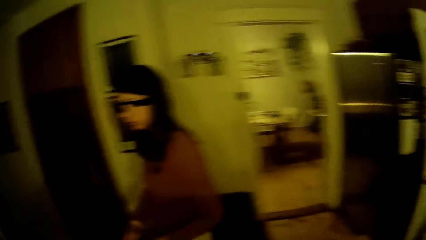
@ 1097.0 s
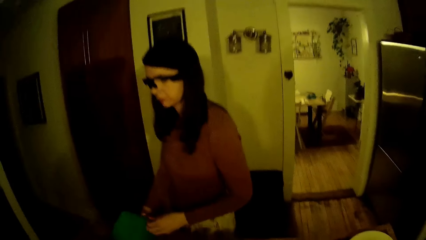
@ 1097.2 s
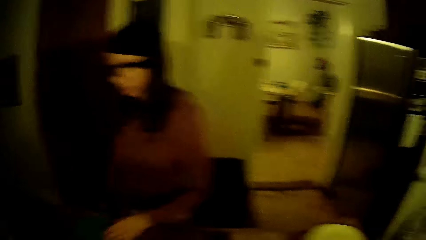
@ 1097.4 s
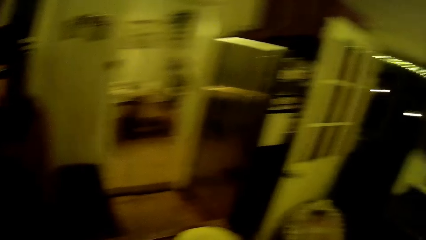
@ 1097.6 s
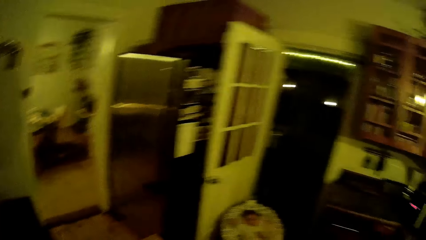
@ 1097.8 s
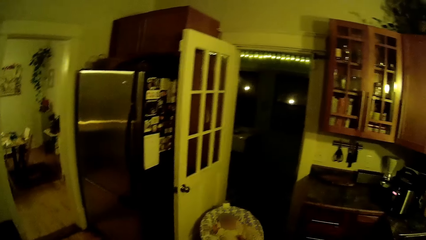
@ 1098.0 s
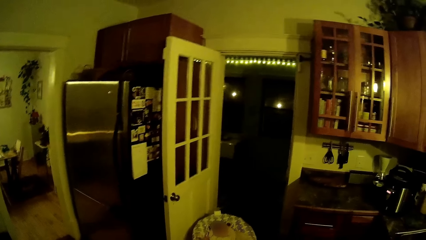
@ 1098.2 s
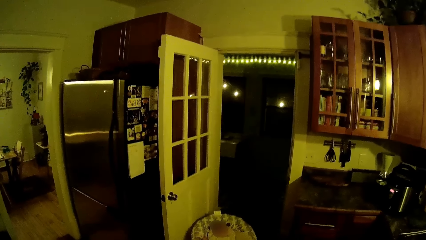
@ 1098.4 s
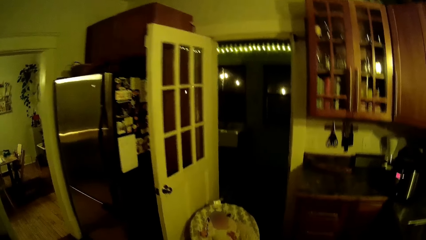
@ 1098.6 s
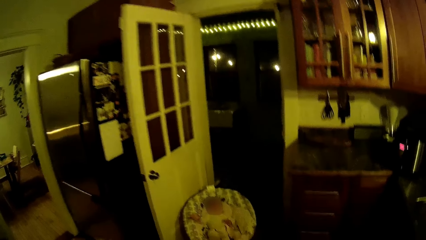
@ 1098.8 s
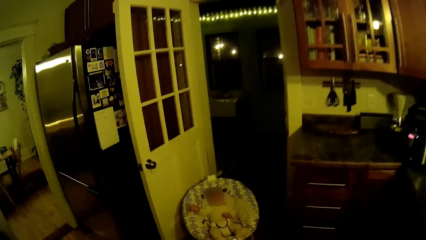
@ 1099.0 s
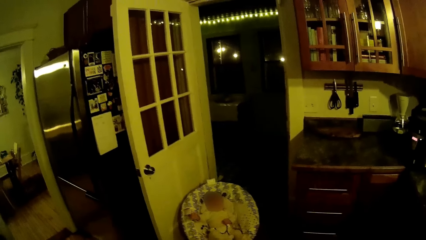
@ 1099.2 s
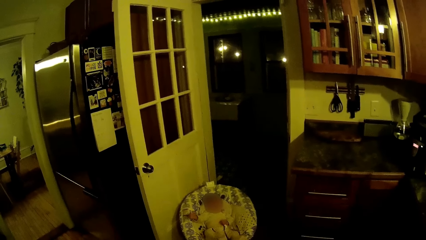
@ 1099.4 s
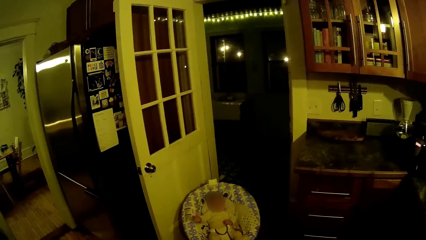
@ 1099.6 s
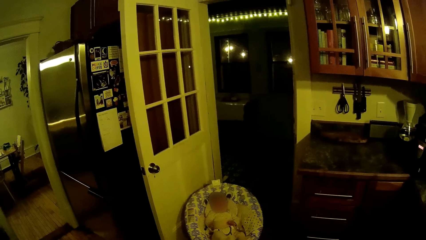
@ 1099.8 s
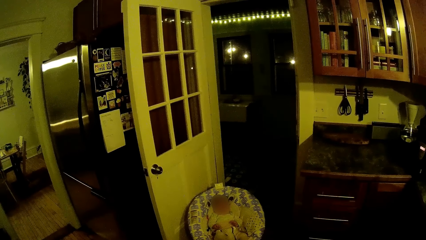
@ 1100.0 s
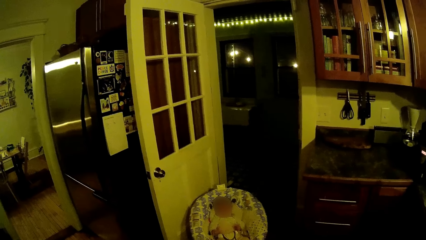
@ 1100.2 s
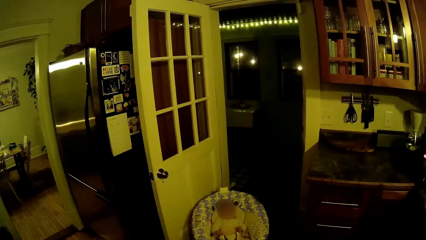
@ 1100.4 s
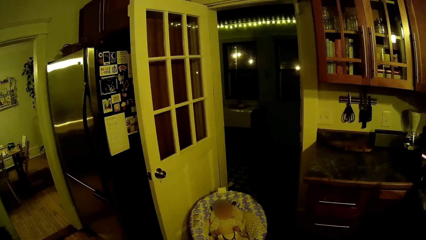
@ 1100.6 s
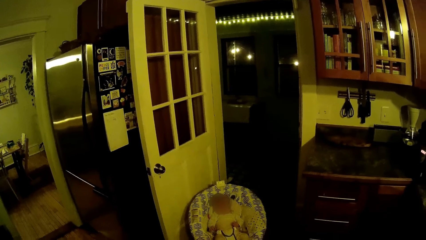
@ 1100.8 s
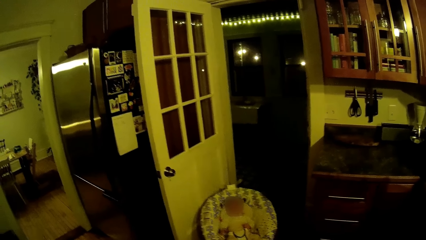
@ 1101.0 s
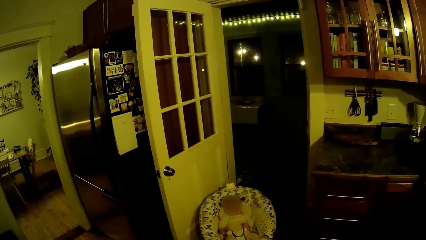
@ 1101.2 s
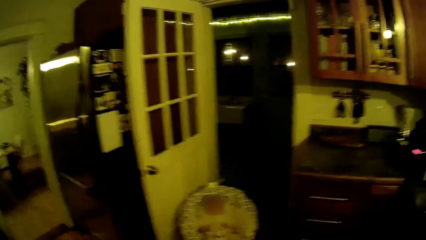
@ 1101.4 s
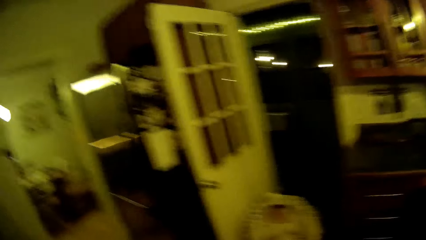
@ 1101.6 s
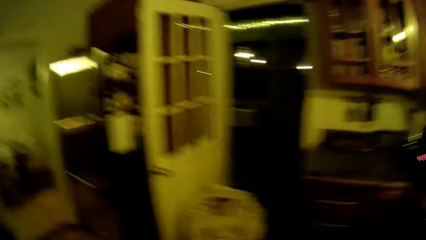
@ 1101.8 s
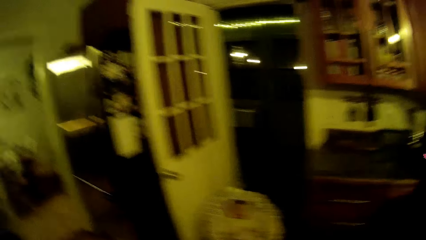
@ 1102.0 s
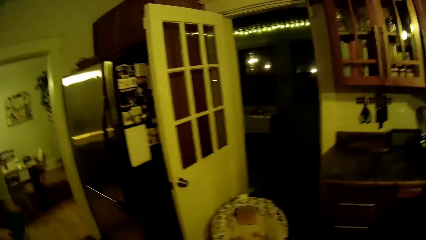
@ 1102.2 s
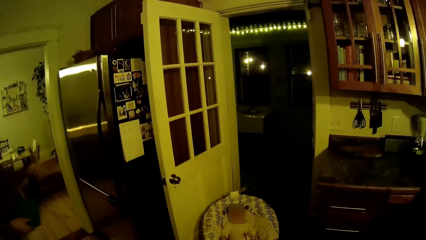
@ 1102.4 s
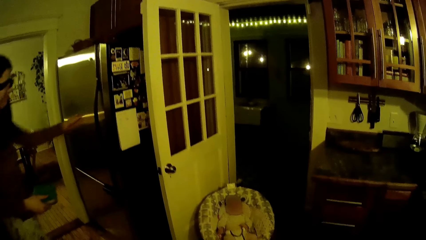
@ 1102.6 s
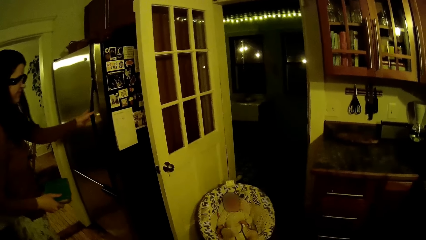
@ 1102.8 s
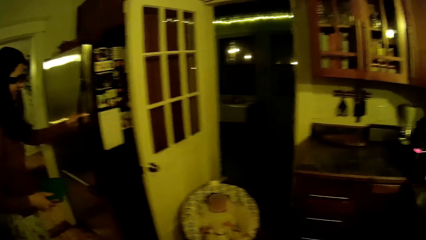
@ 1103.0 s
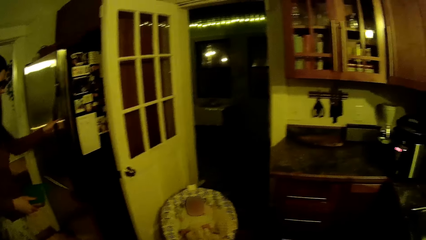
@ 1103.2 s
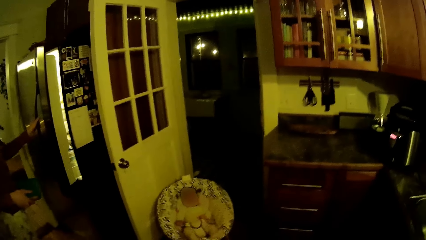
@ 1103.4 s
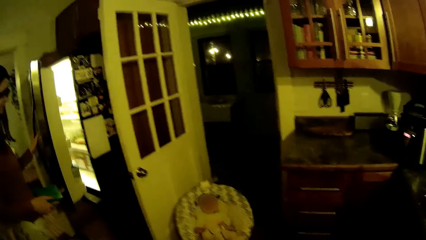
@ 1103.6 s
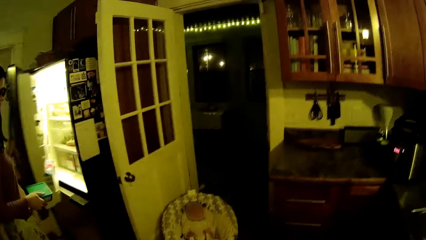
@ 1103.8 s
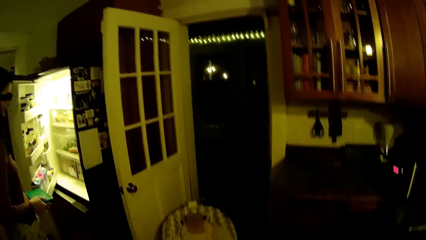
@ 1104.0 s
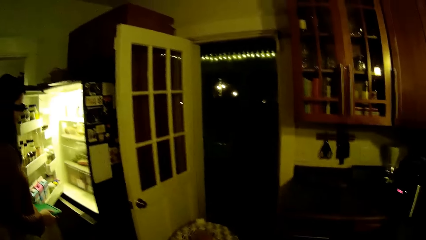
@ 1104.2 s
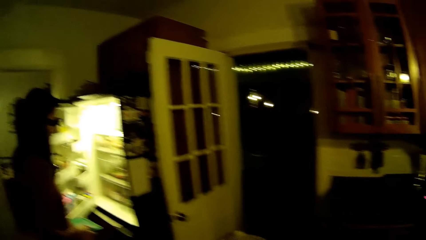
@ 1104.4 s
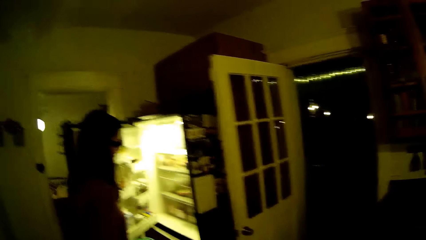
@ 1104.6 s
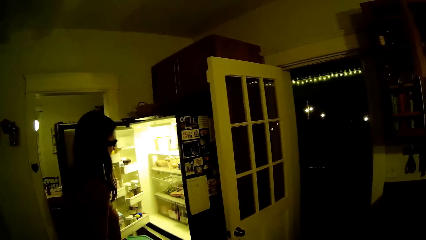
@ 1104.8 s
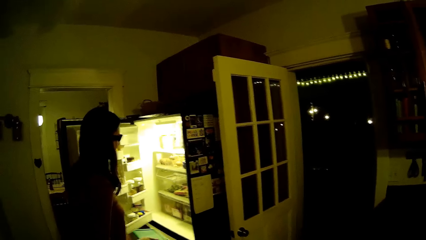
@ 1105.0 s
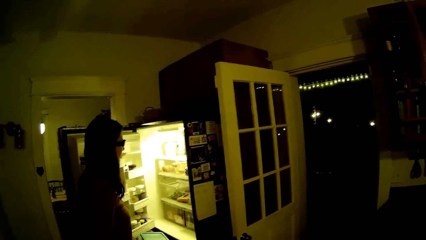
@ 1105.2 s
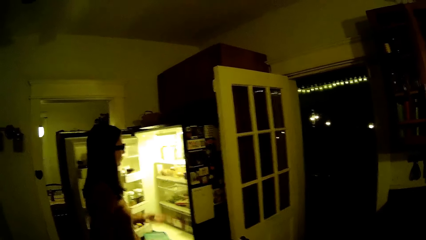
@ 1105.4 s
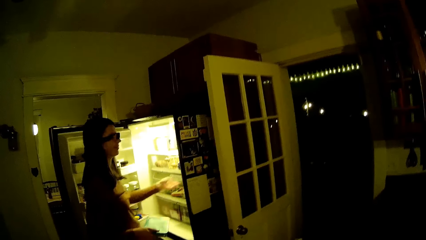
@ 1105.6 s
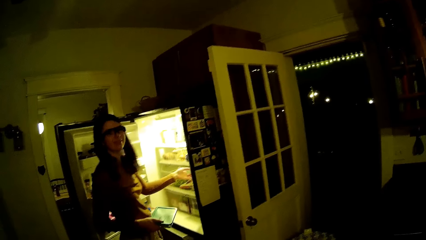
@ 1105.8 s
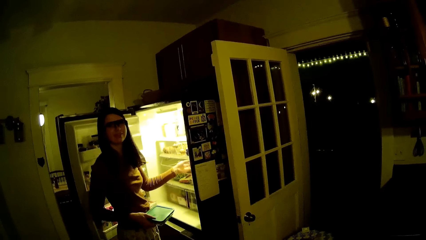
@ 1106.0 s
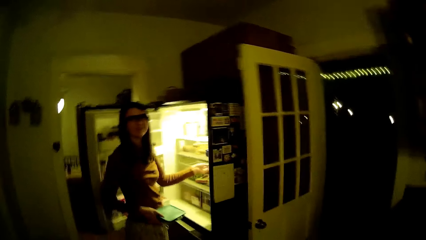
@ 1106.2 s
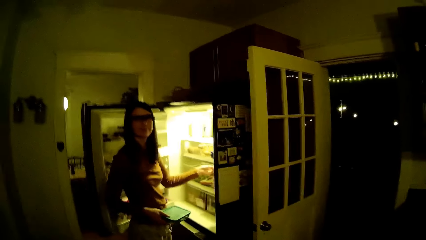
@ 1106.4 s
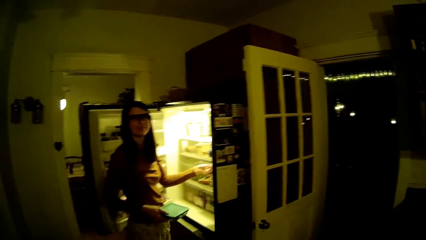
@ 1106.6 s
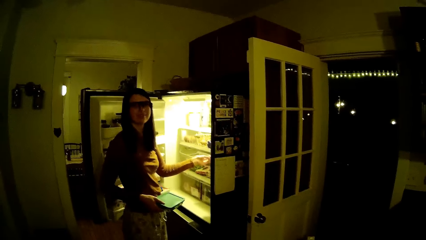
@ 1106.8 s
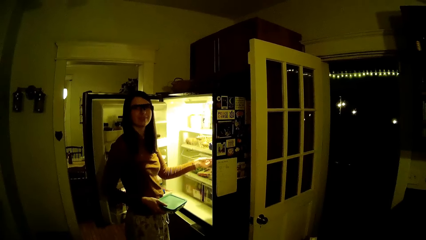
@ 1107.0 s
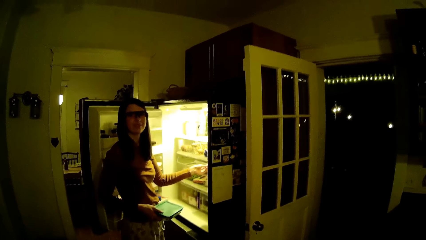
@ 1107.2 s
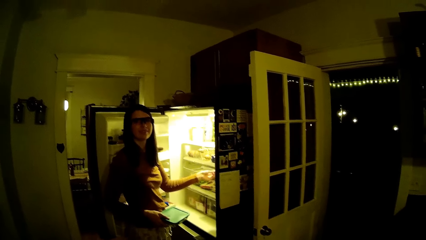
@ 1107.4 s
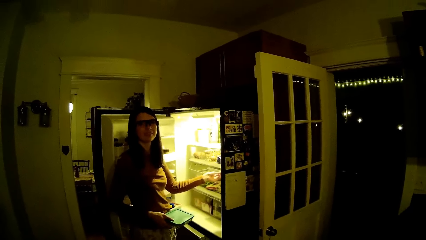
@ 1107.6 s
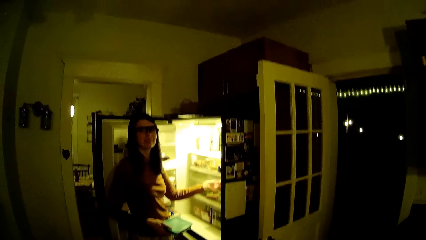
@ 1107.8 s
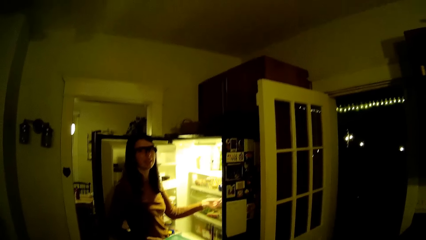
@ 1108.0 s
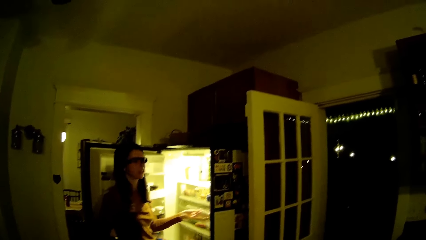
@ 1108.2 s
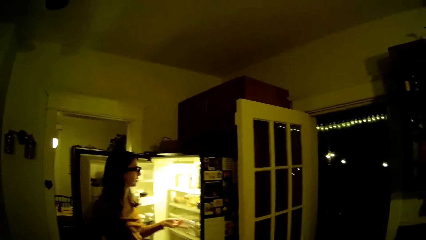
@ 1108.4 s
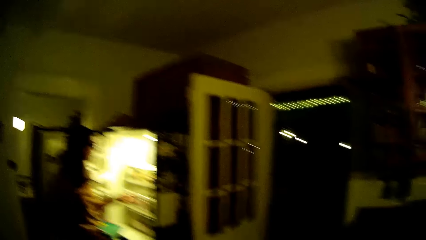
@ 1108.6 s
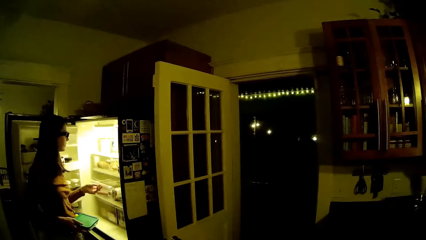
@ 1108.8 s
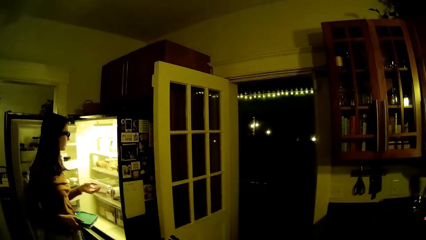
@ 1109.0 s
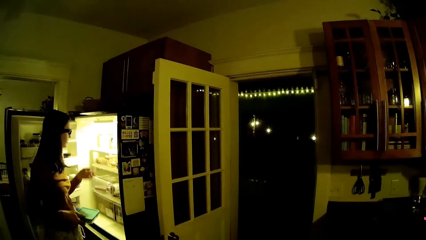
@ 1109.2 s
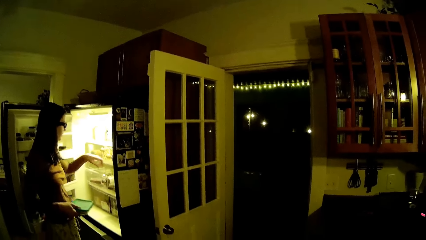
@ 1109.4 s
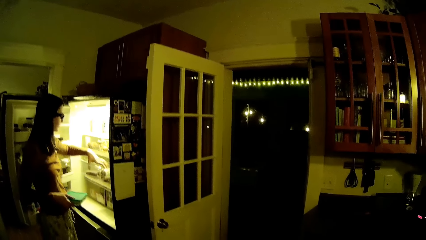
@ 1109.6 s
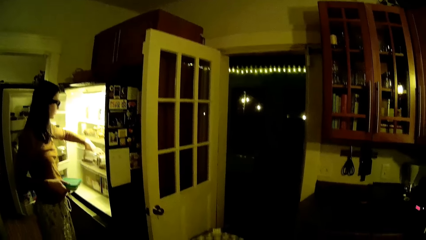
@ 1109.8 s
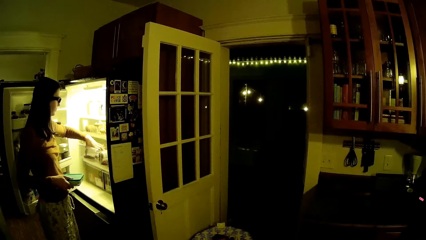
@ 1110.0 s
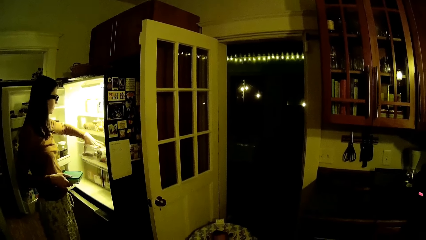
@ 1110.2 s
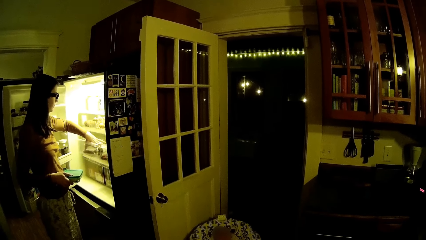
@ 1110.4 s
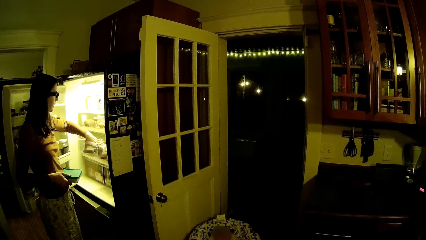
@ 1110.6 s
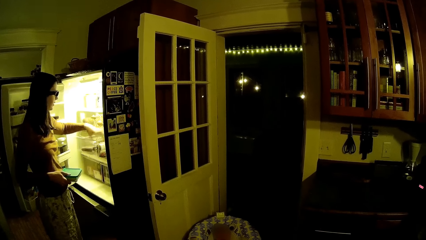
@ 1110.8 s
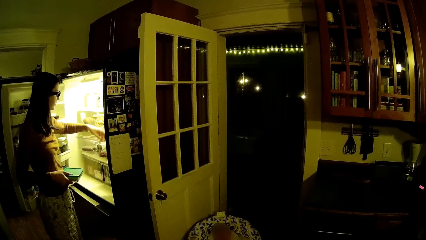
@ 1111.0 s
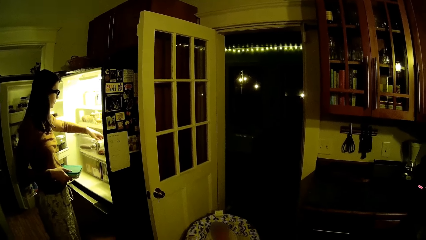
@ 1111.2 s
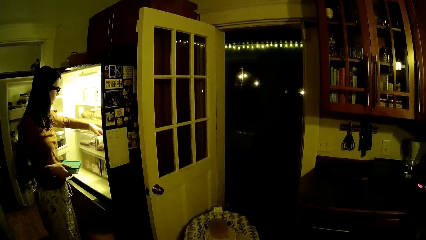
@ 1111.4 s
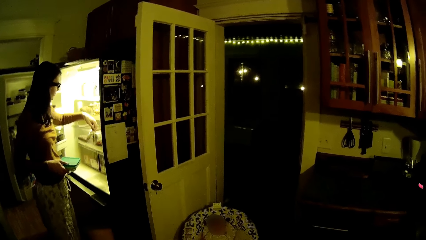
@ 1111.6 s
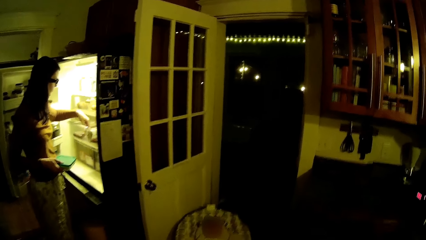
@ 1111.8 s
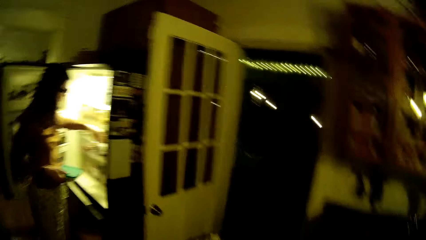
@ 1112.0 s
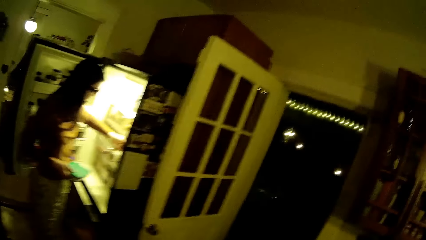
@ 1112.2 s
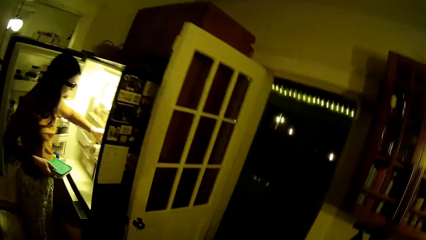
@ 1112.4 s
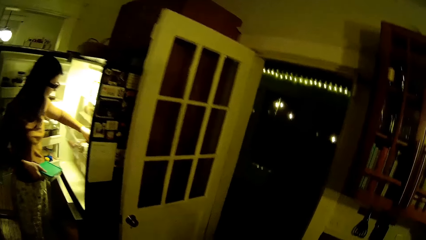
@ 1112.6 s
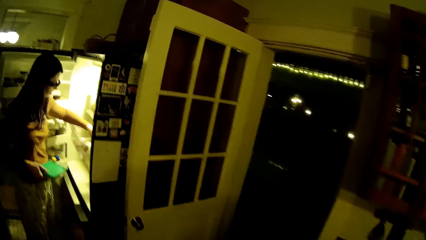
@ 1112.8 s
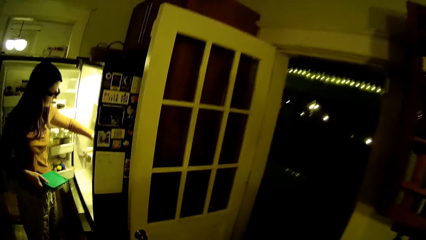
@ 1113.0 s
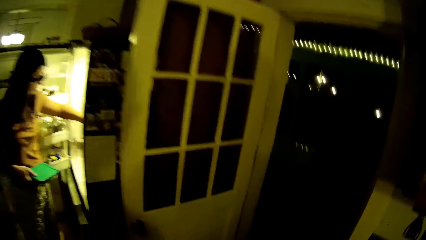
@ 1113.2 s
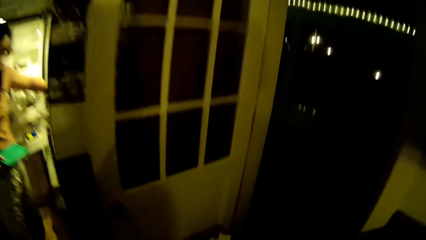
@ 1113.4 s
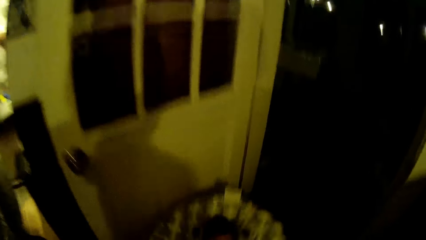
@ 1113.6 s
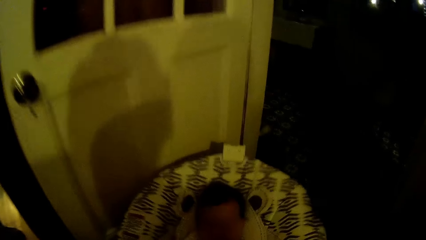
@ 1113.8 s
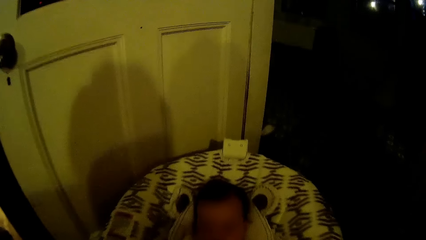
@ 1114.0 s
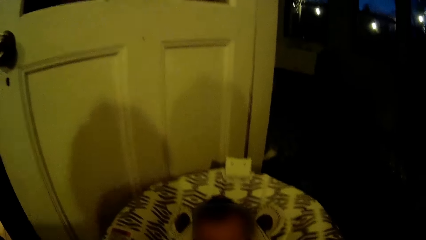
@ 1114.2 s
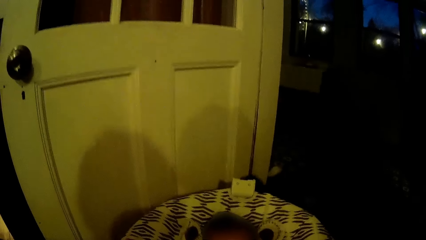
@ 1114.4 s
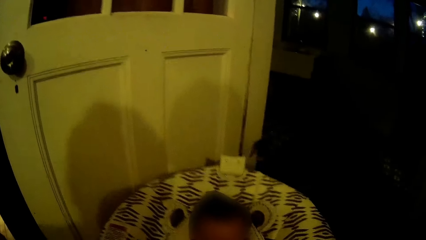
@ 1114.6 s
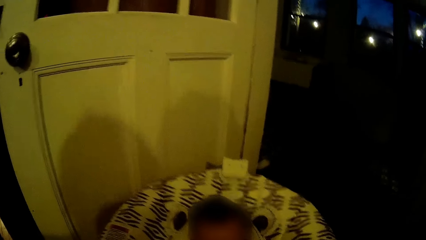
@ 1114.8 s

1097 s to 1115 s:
The camera wearer converses with the woman. They look around in the kitchen. They converse with the baby. The baby swings on a baby rocker. The woman opens a fridge with her left hand. The camera wearer converses with the woman. The woman holds a plate in her right hand, pulls a compartment from the fridge with her left hand, and converses with the camera wearer. The woman picks up a tin of bread in the fridge. The camera wearer converses with the baby. The woman sorts through the fridge with her left hand.
